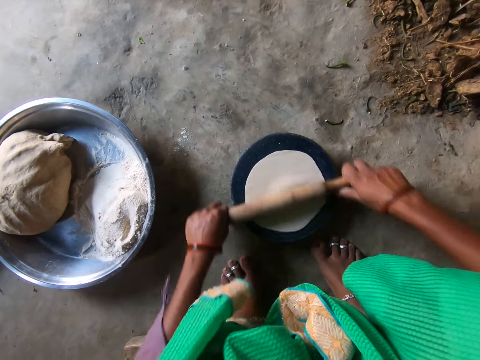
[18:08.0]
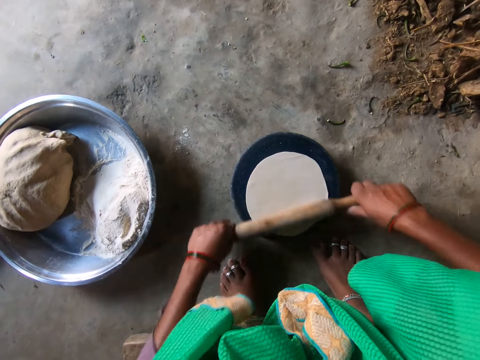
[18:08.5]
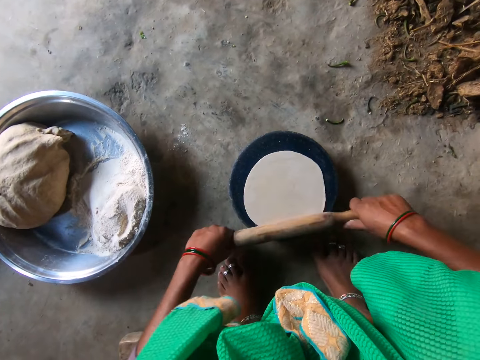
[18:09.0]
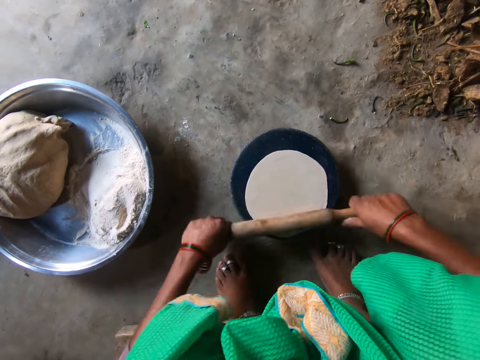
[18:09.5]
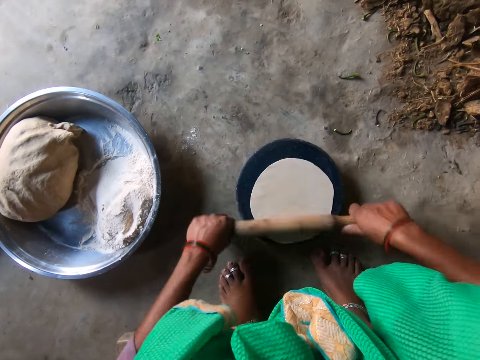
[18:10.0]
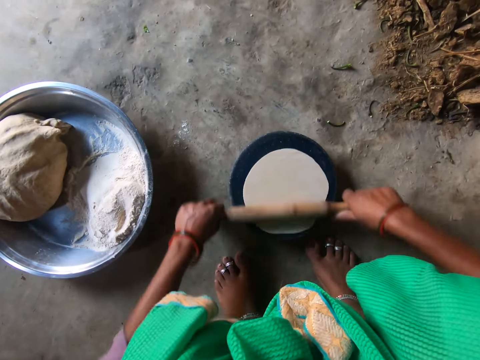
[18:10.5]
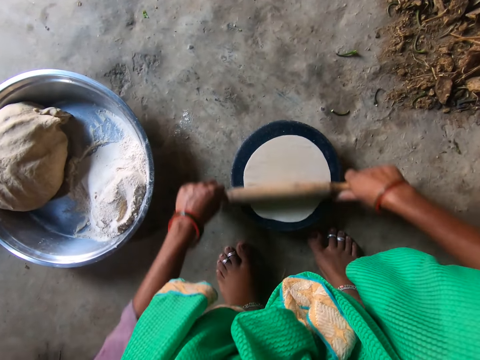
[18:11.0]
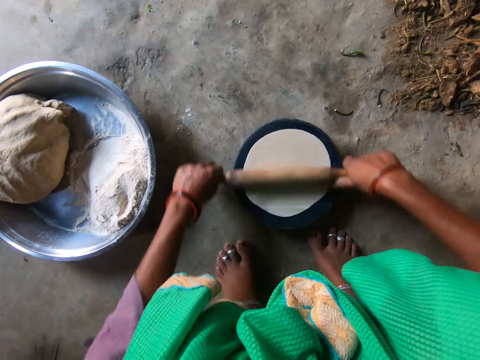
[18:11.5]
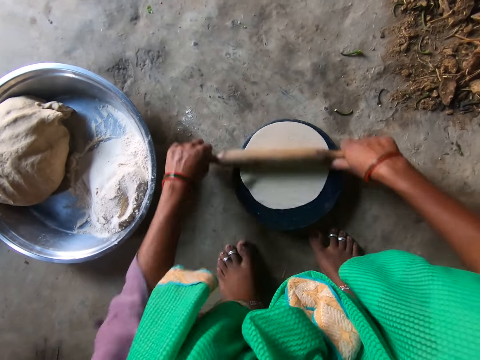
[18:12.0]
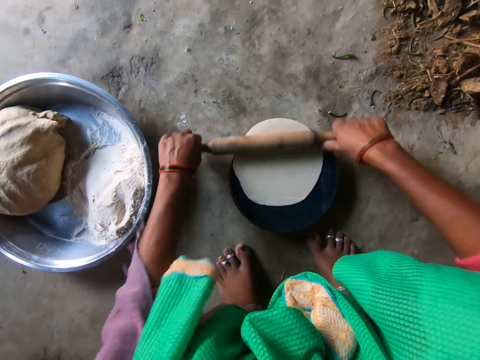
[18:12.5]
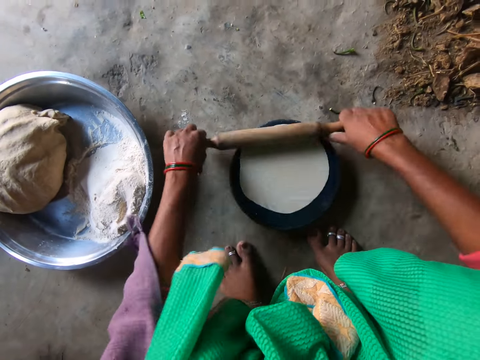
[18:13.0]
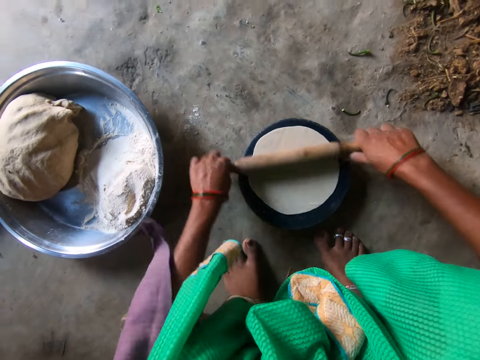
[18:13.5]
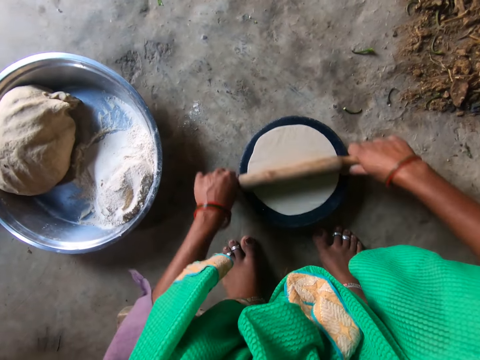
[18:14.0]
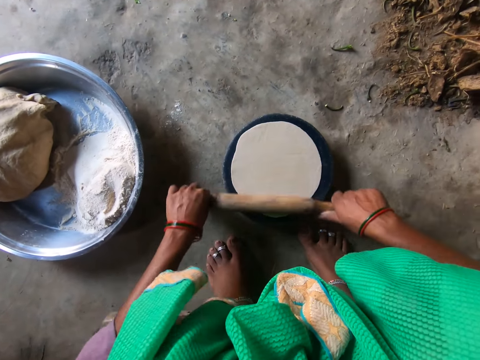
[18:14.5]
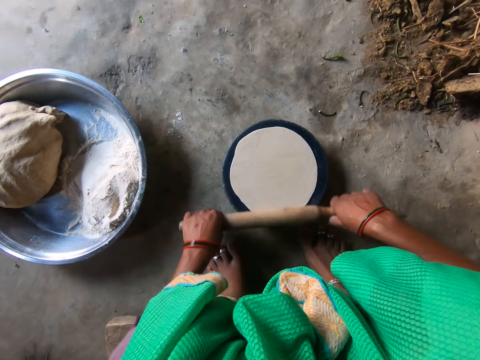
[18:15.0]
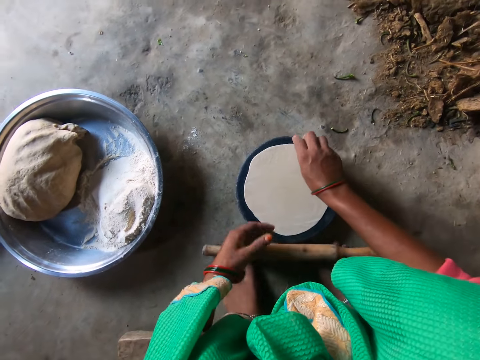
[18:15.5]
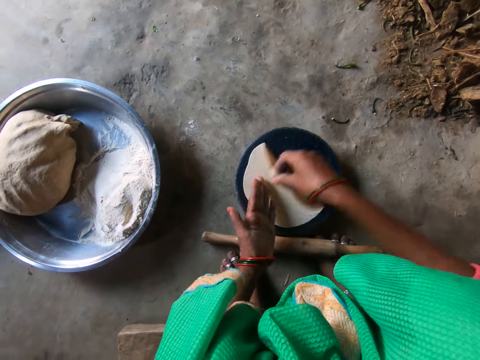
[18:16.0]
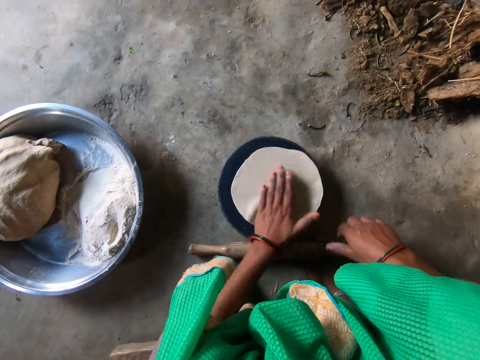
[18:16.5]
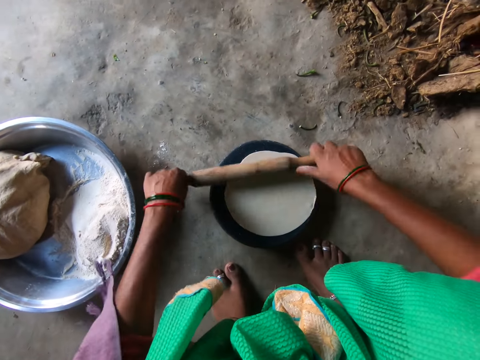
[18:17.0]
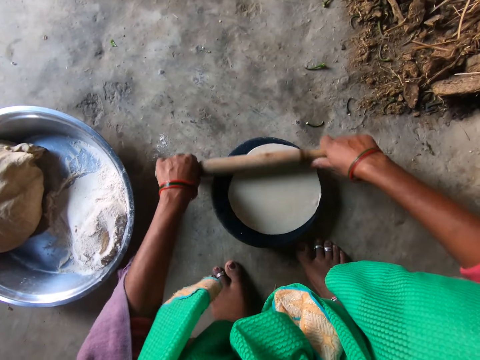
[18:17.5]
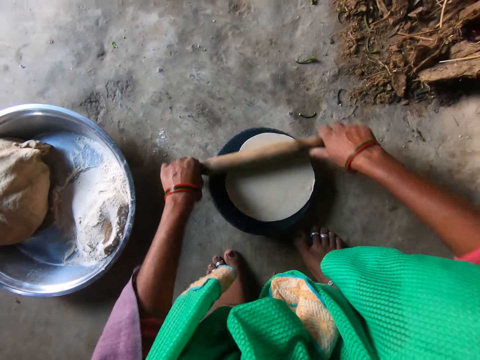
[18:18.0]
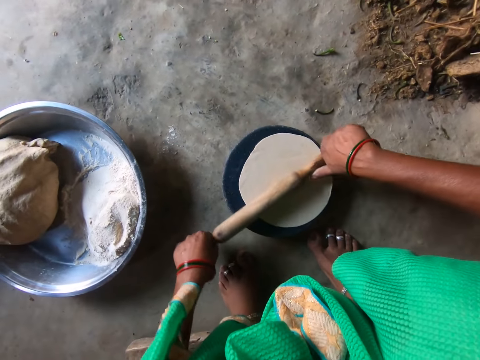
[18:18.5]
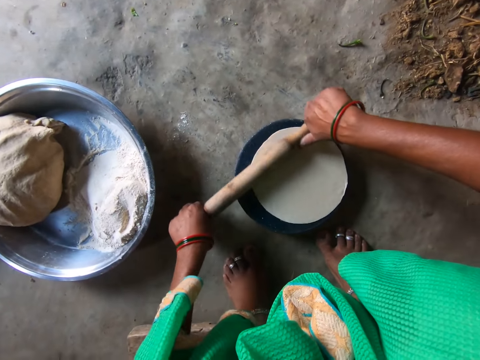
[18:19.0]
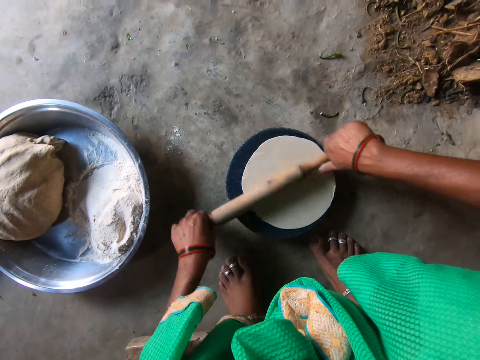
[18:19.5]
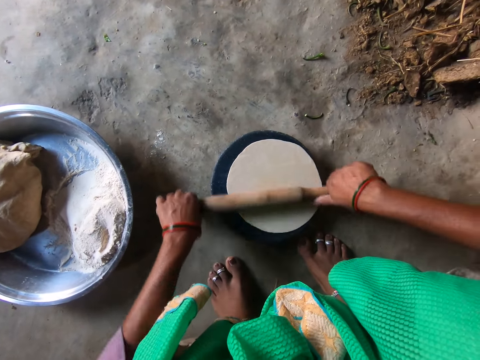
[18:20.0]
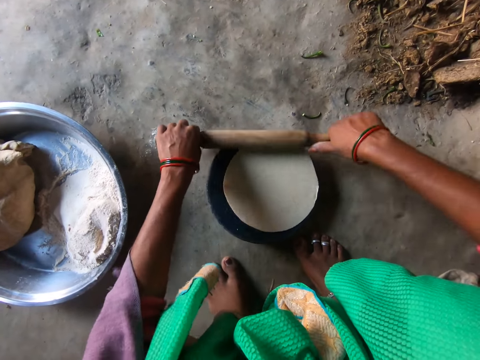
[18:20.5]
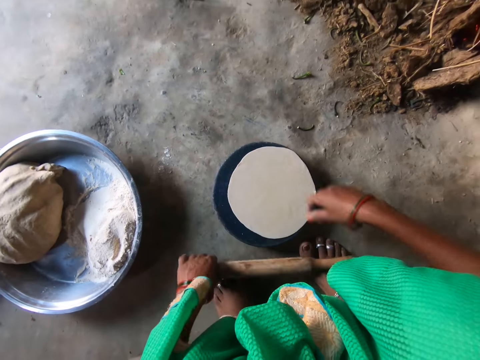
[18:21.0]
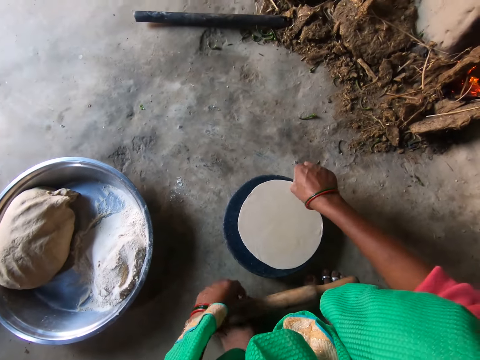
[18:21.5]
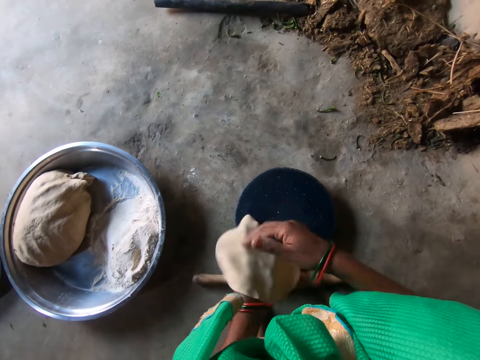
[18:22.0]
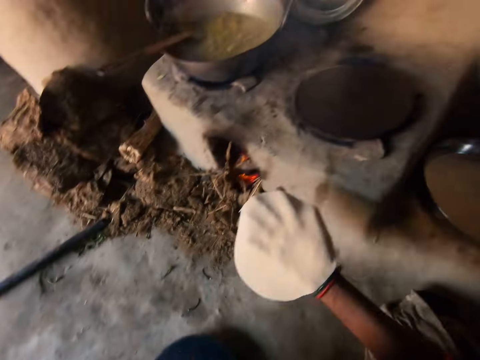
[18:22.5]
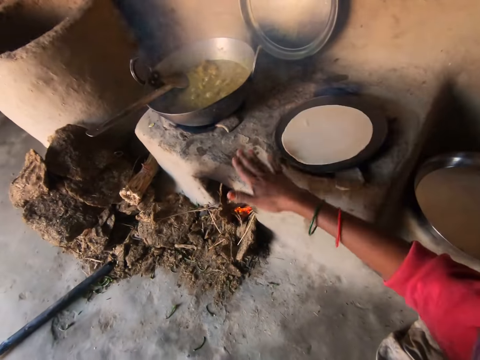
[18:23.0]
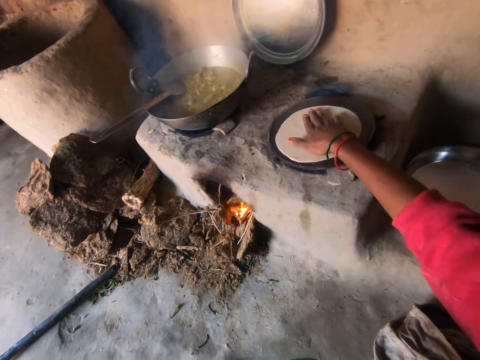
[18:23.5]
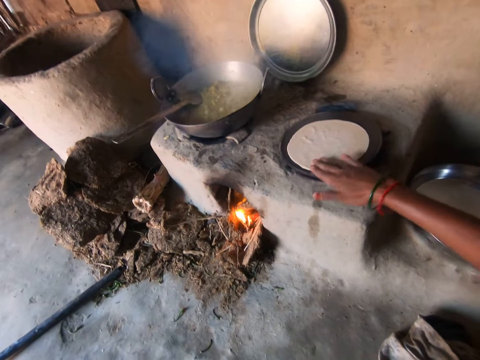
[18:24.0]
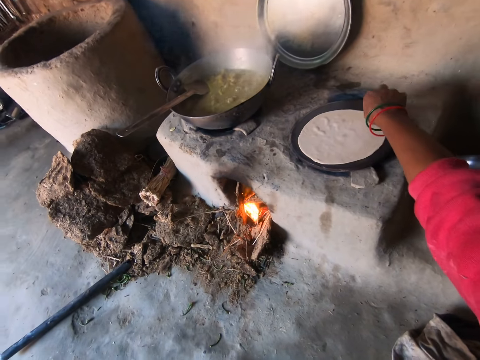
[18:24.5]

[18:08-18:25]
The camera wearer rolls the dough with a rolling pin. She drops the rolling pin on the ground. She takes the chapati dough on the flat board with her right hand. She moves the chapati dough to her left hand. She places the chapati dough in her left hand on the flat board. She grabs the rolling pin on the ground with her right hand. She rolls the dough on the flat board with the rolling pin. She drops the rolling pin on the ground. She takes the chapati dough on the flat board with her right hand. She moves the chapati dough to her left hand. She moves the chapati dough to her right hand. She places the chapati dough in her right hand on a pan. She rubs the chapati with her right hand.

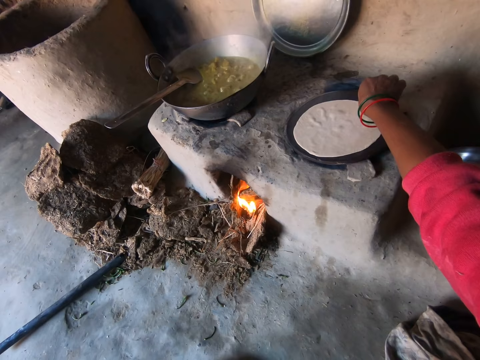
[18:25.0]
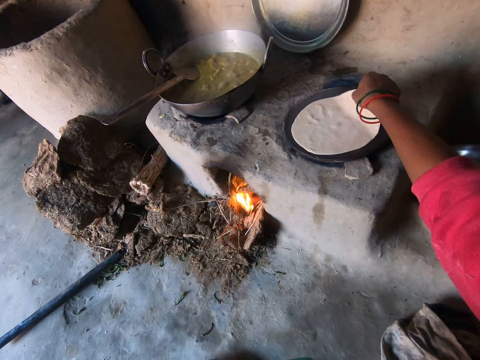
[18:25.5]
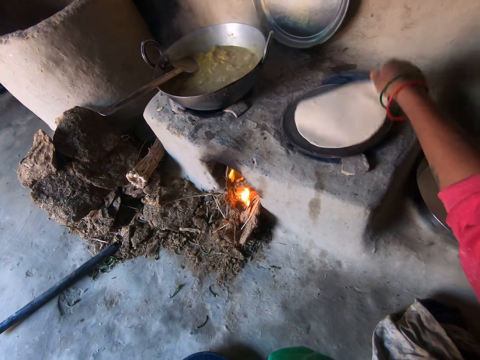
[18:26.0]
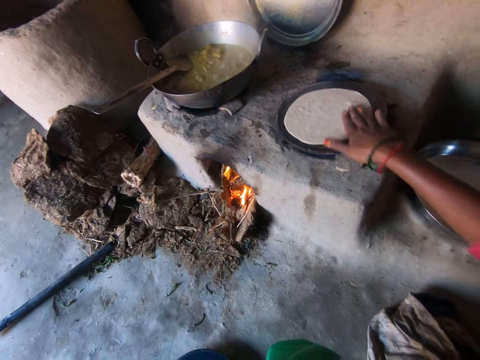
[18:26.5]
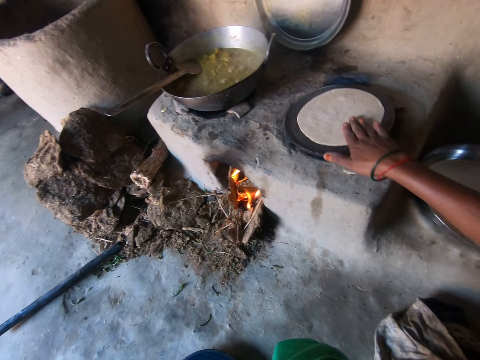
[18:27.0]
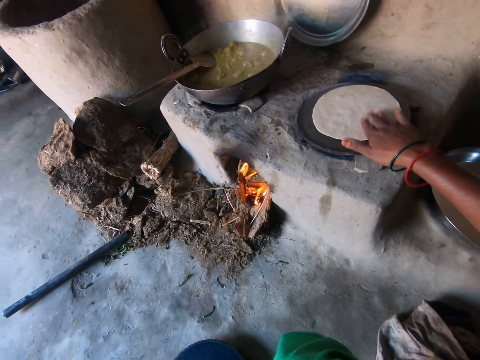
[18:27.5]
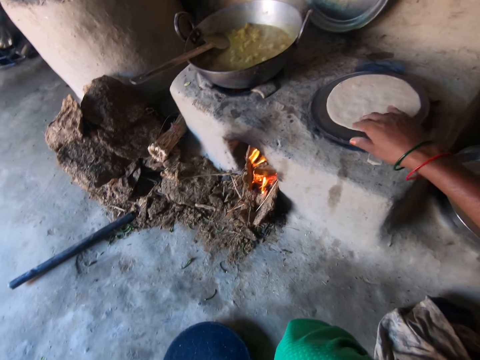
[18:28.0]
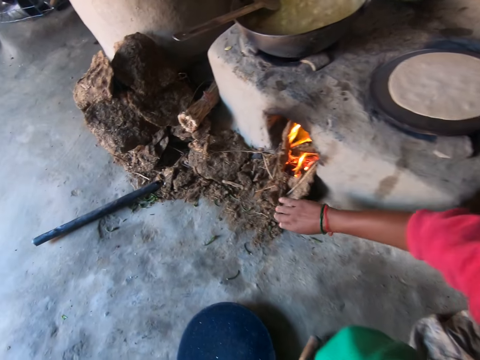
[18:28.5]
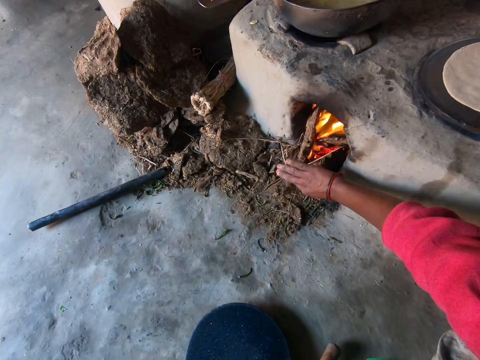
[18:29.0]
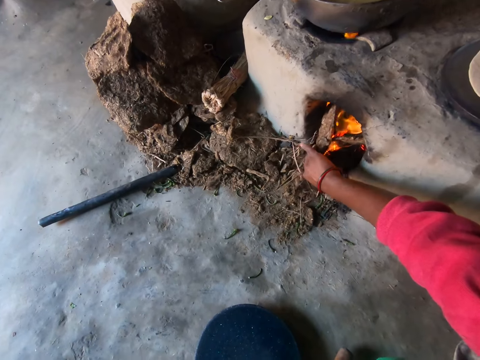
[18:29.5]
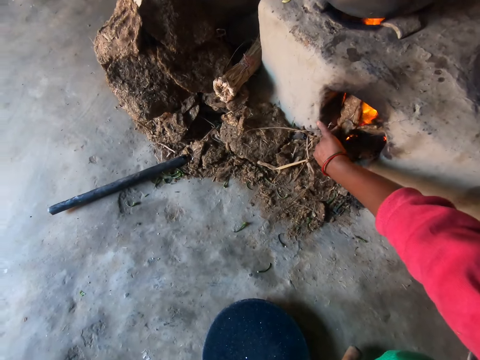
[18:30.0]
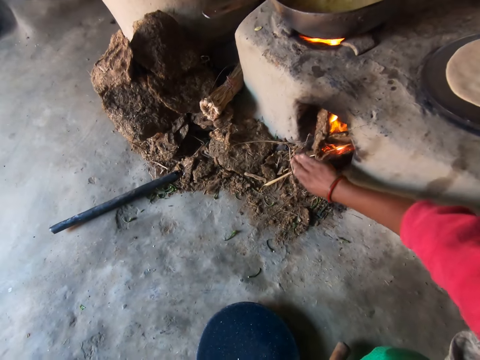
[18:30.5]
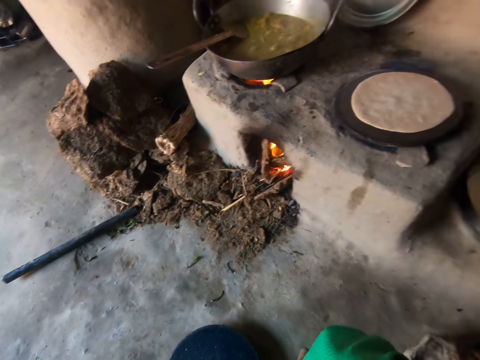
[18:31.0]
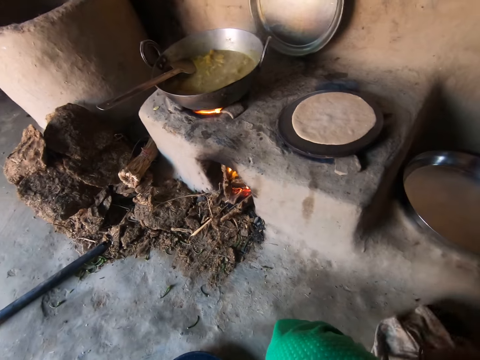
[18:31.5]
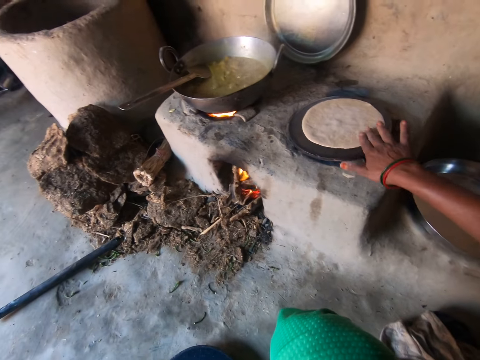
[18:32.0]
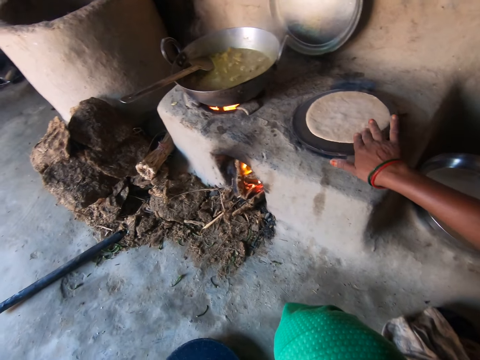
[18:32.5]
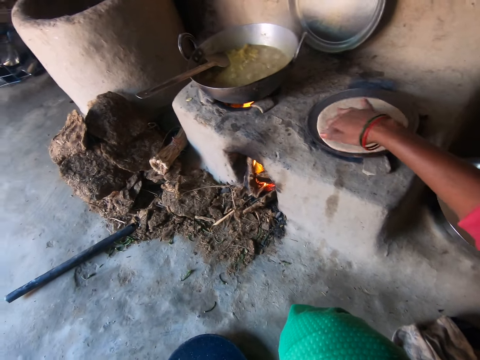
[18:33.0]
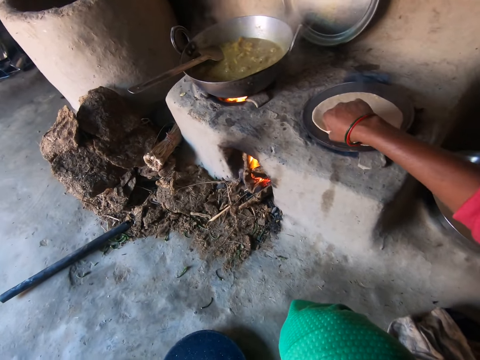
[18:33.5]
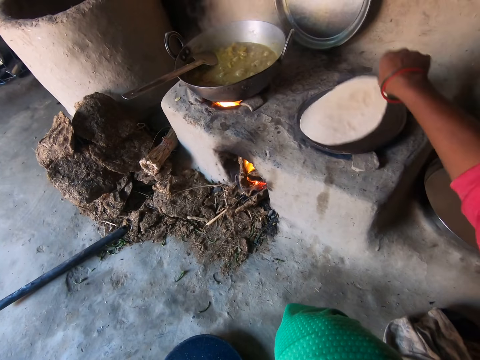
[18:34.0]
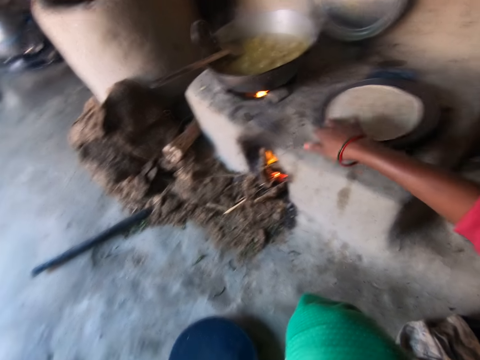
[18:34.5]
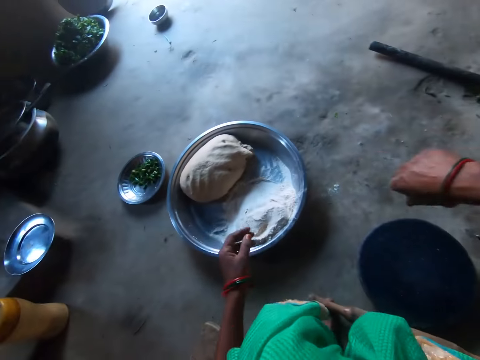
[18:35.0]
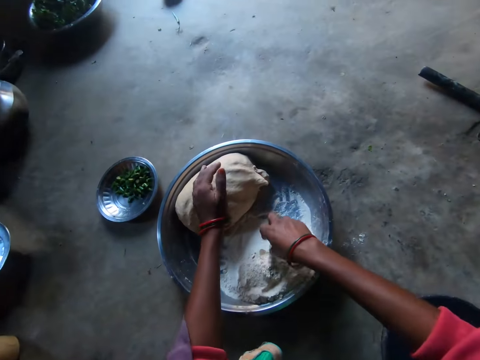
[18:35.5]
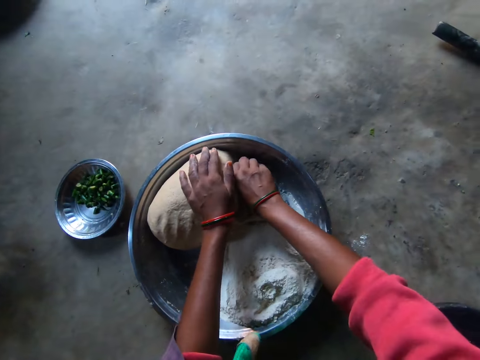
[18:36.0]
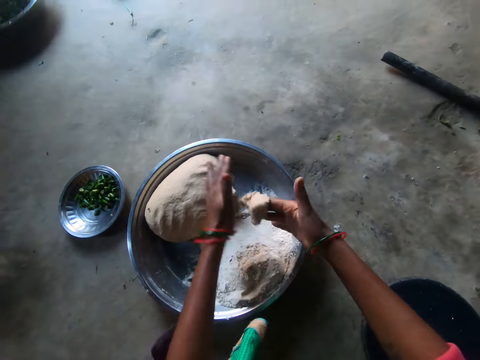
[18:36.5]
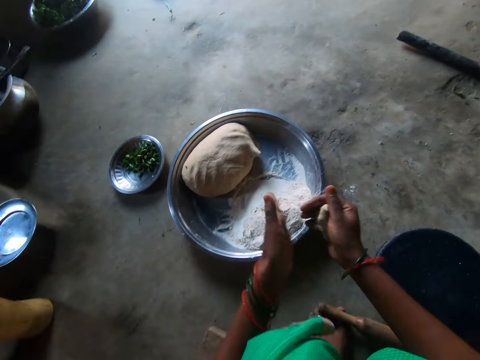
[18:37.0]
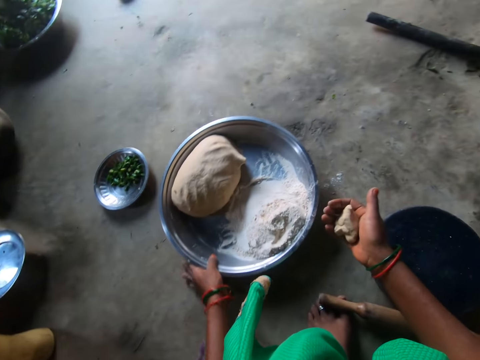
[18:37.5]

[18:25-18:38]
The camera wearer adjusts the chapati bread on the pan with her right hand. She moves the chapati bread. She adjusts firewood under the stove with her right hand. She pushes mud in the stove. She adjusts the chapati on the pan with her right hand. She flips the chapati on the pan with her right hand. She dips her right hand in flour. She cuts a ball of dough from a pile of dough on the tray with her right hand. She rolls the dough into a ball with both hands. She adjusts the tray on the floor with her left hand.
